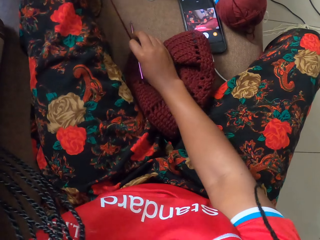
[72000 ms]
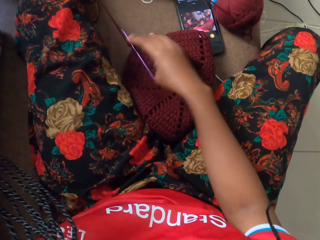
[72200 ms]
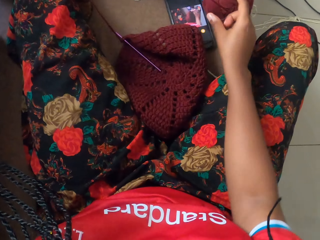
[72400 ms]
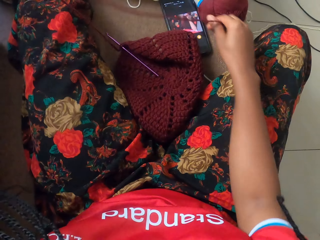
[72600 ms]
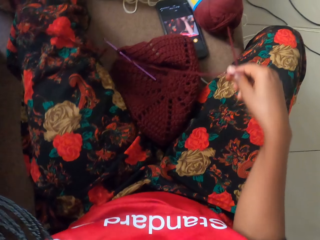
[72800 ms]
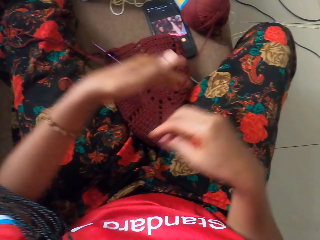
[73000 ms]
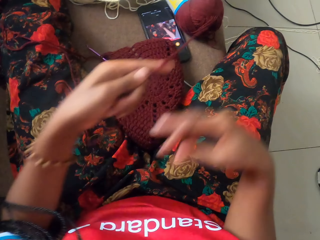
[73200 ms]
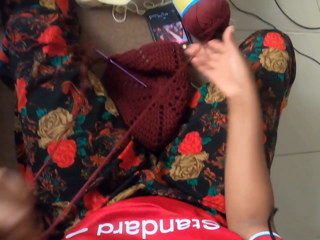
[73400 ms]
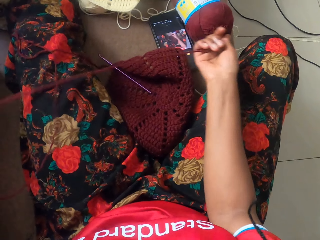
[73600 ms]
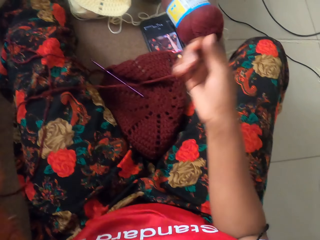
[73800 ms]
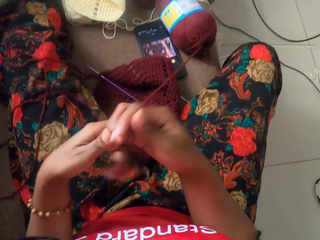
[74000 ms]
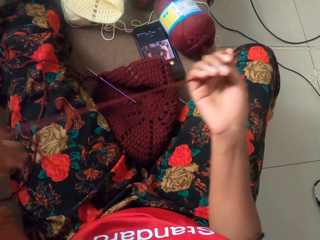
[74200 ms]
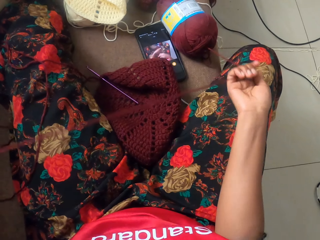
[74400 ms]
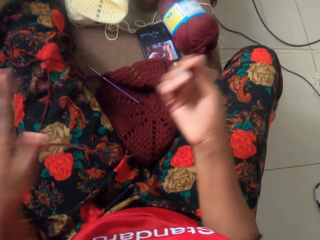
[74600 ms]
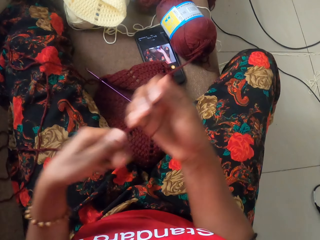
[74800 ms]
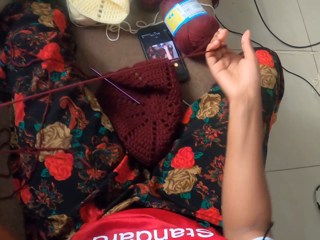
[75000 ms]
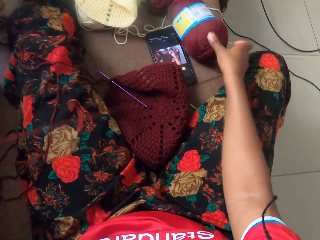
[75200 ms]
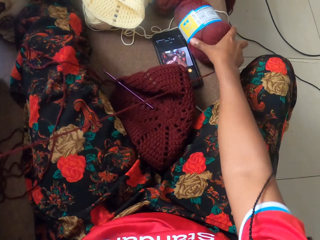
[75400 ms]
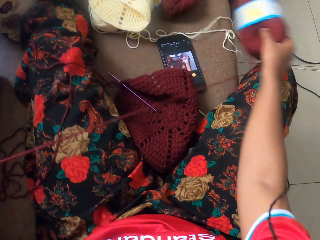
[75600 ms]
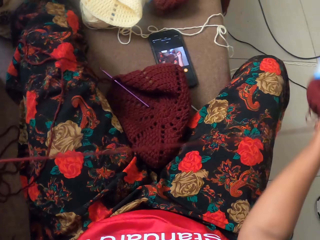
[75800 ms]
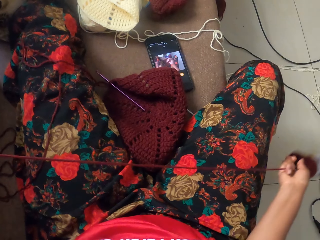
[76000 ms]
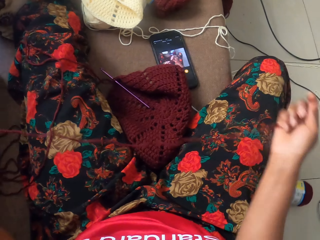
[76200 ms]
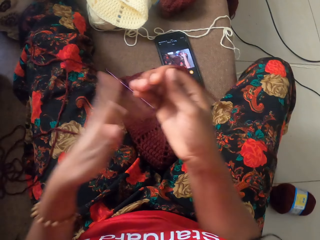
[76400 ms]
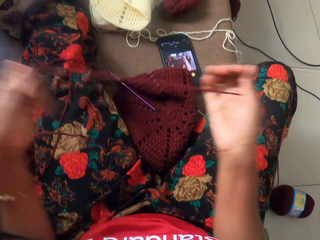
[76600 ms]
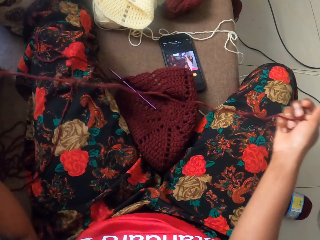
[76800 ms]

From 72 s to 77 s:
The camera wearer pulls out wool from the yarn with both hands. She moves the yarn on the floor with her right hand. She throws the knitting thread on the floor. She pulls out the wool from the yarn with both hands.

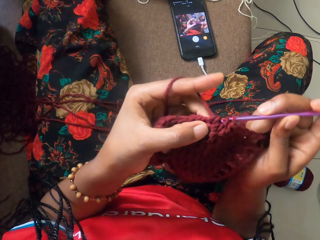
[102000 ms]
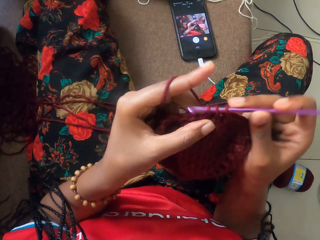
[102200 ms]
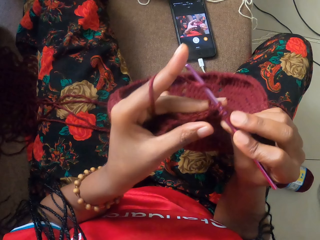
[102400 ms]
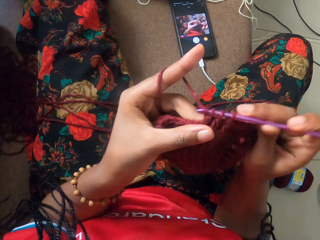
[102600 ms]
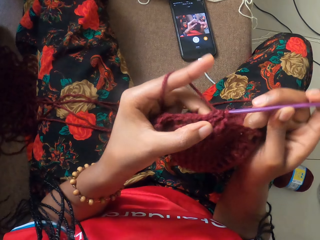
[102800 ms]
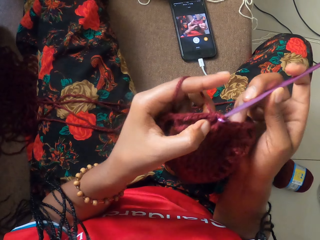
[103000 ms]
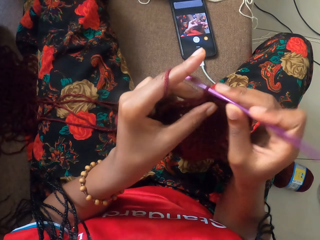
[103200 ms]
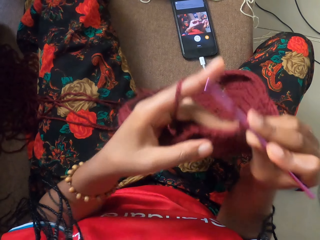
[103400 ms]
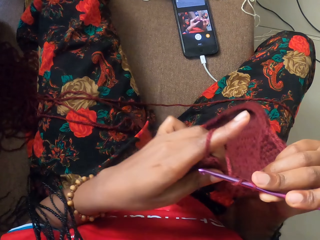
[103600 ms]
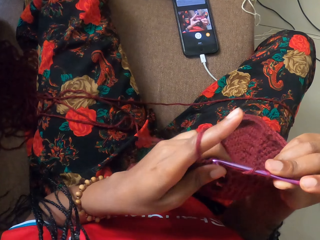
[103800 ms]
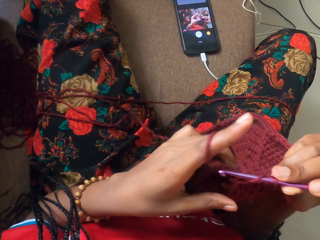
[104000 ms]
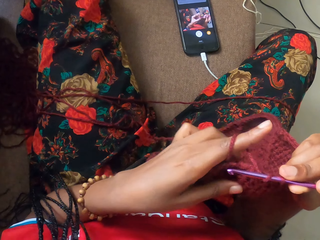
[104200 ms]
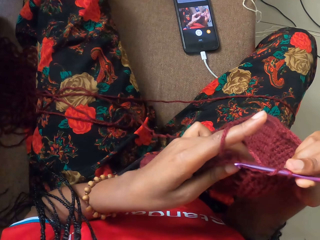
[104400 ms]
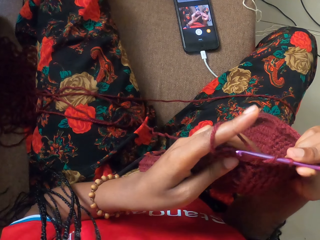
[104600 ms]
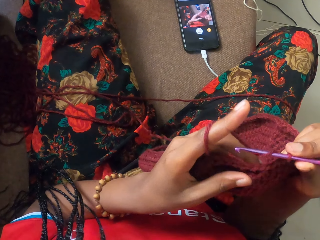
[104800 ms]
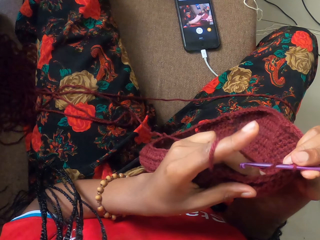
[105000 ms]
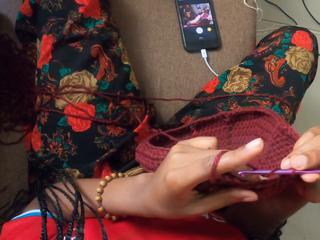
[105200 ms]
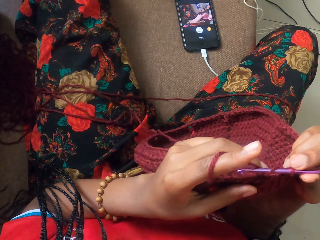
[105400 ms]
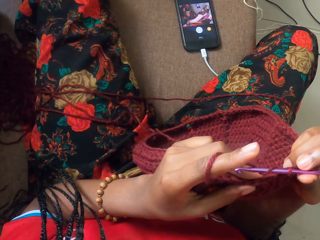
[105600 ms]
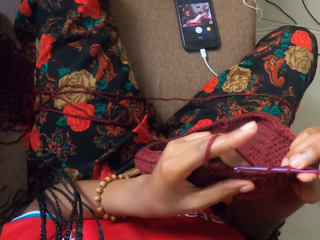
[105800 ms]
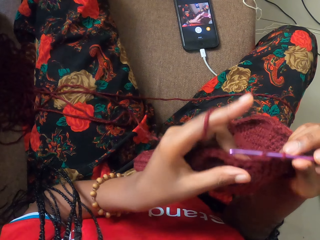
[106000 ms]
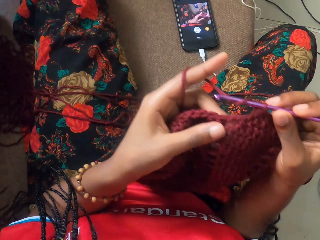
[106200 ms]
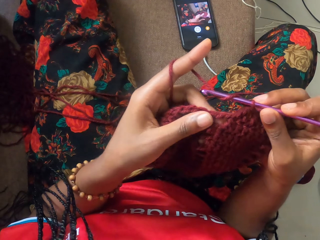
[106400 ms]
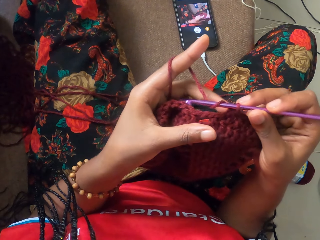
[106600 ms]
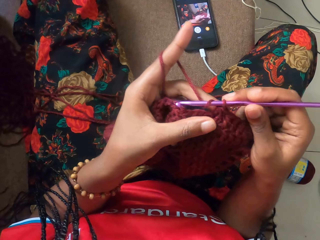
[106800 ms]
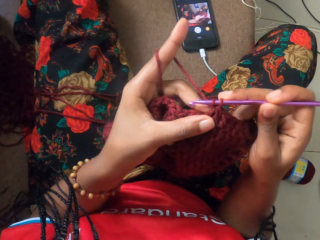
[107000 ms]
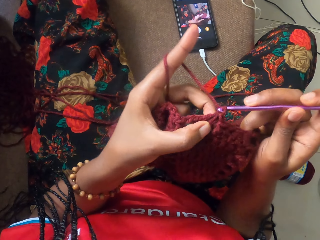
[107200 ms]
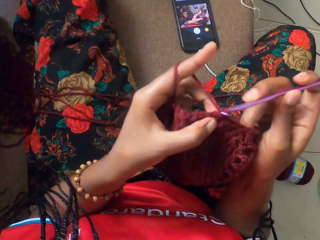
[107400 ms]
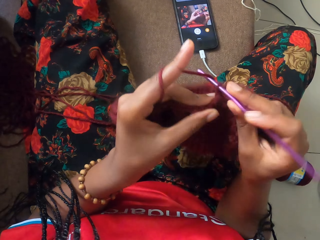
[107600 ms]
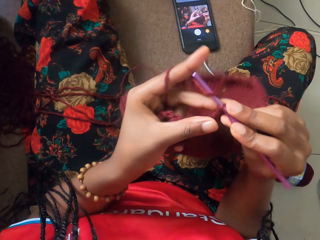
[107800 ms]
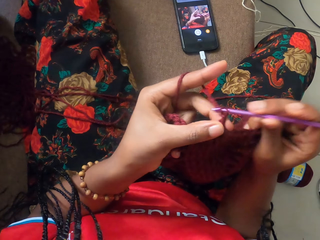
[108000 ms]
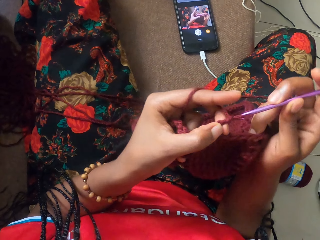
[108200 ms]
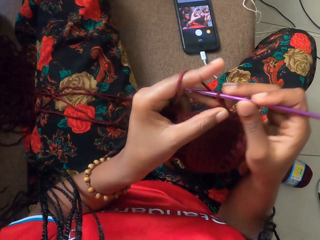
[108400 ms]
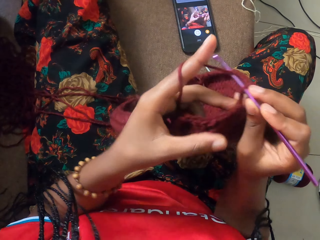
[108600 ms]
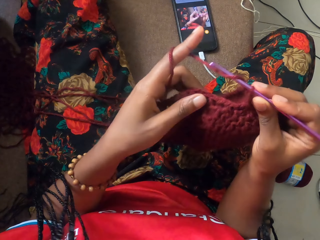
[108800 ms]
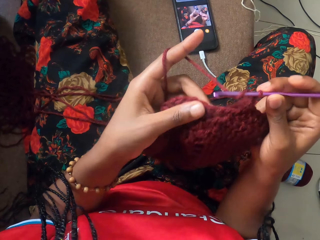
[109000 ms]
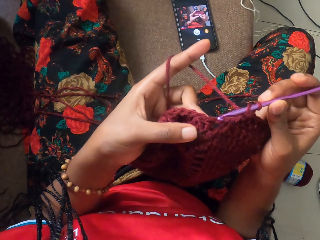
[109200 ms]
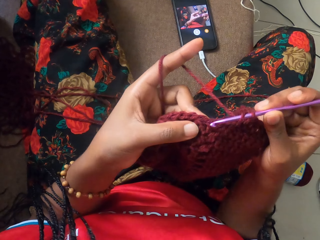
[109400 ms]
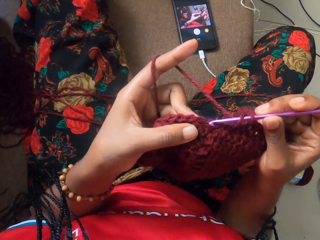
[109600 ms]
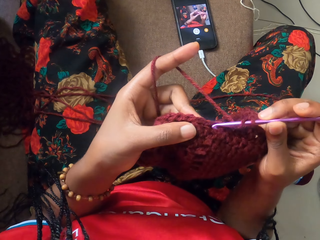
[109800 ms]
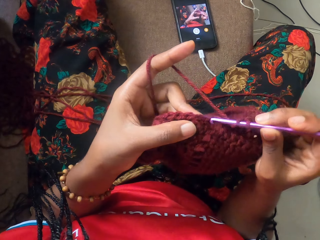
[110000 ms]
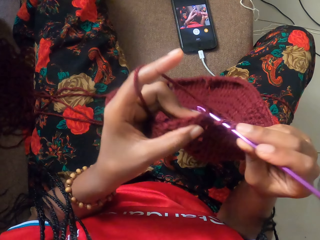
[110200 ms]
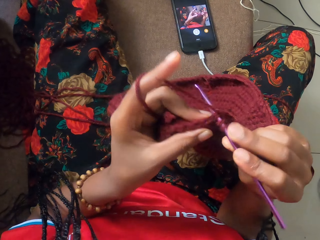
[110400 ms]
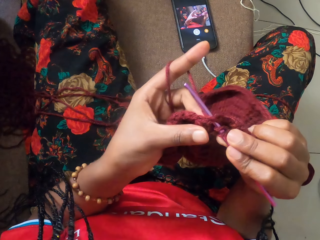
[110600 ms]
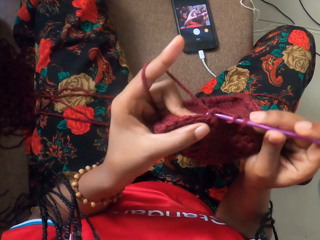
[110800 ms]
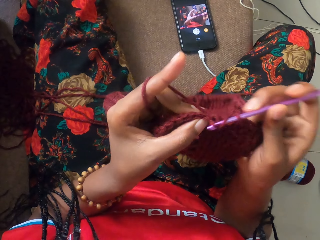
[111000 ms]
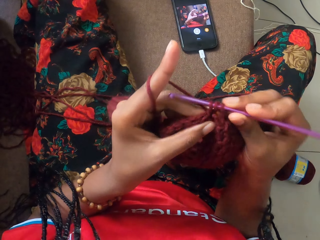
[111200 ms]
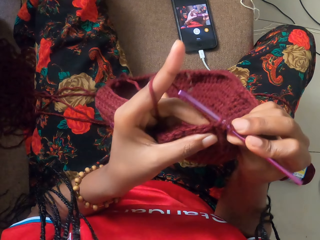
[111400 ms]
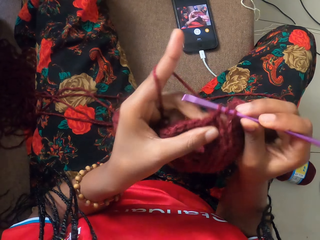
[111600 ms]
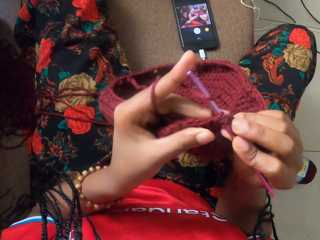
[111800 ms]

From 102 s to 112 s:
The camera wearer adjusts the wool with her left hand. She crochets the wool with the crochet hook in her right hand.

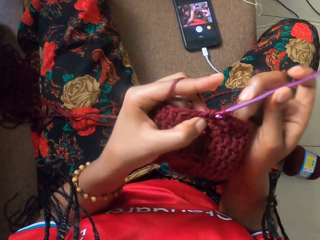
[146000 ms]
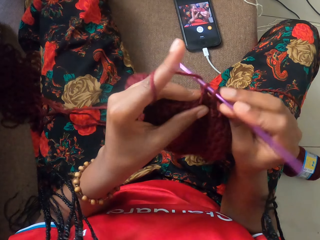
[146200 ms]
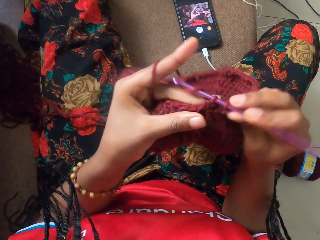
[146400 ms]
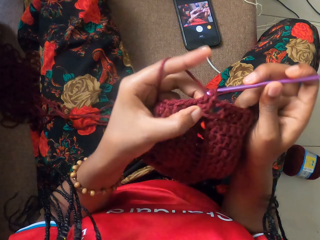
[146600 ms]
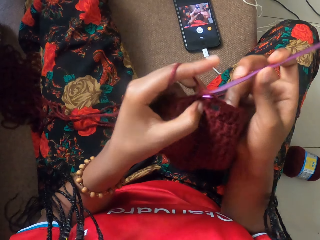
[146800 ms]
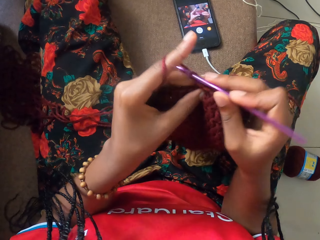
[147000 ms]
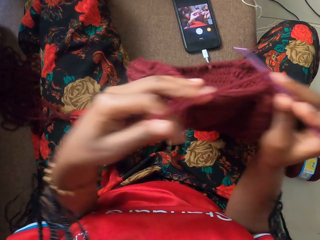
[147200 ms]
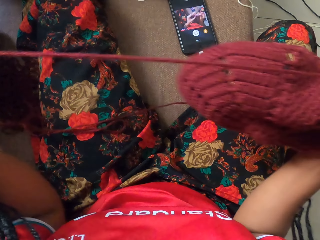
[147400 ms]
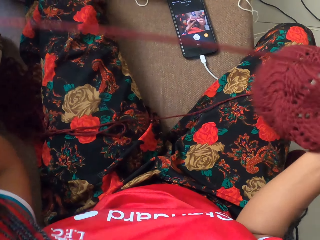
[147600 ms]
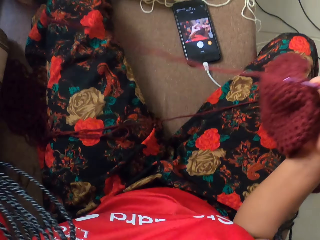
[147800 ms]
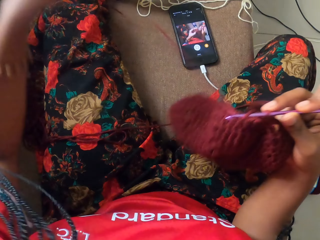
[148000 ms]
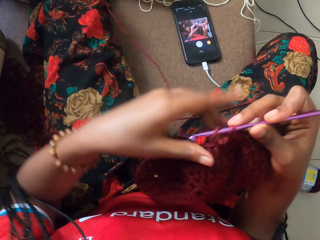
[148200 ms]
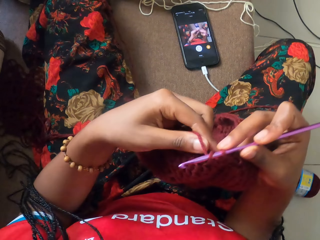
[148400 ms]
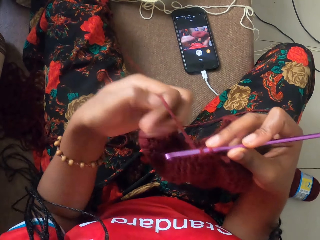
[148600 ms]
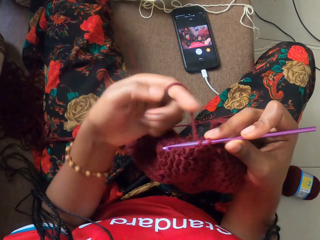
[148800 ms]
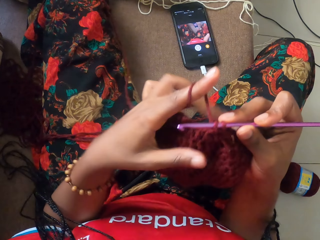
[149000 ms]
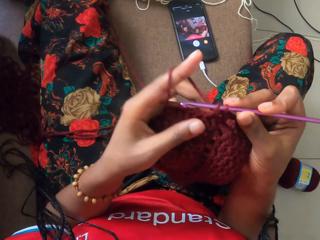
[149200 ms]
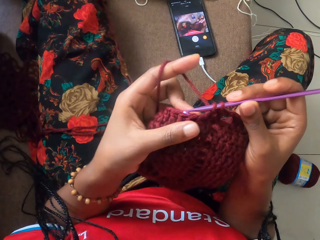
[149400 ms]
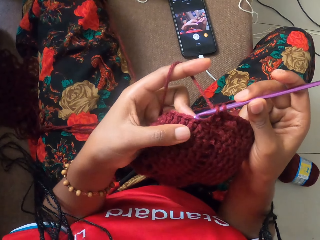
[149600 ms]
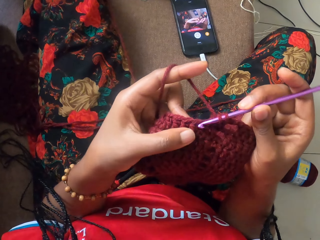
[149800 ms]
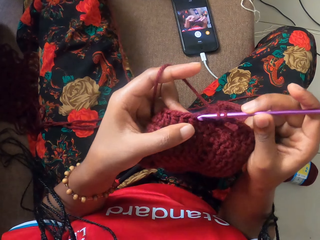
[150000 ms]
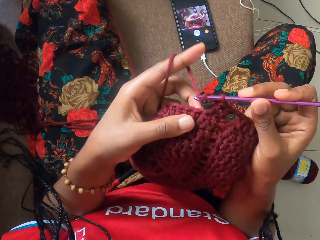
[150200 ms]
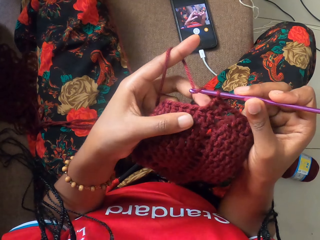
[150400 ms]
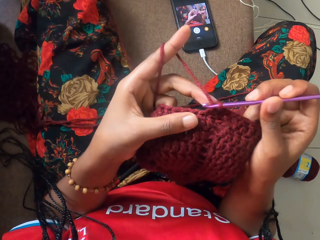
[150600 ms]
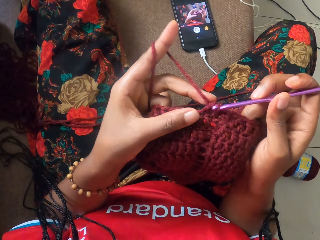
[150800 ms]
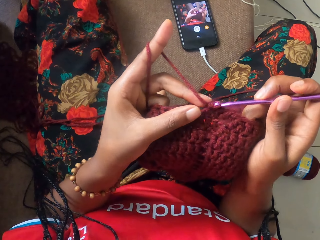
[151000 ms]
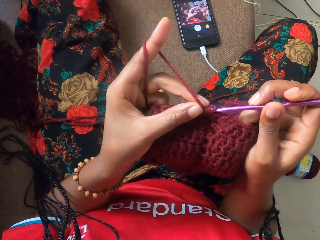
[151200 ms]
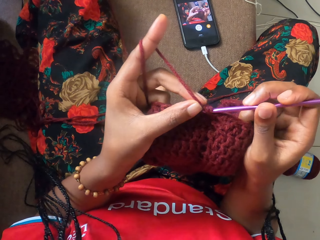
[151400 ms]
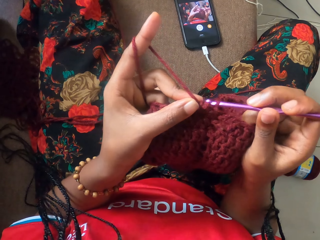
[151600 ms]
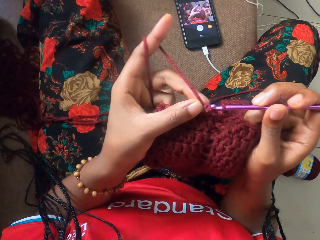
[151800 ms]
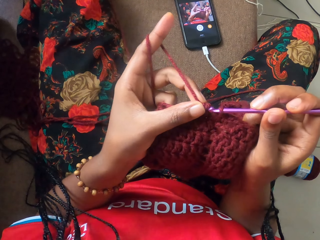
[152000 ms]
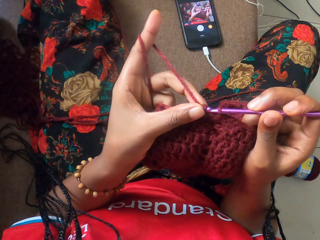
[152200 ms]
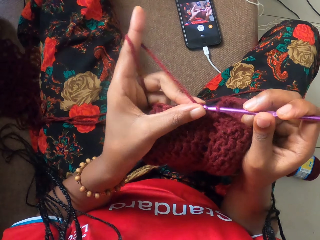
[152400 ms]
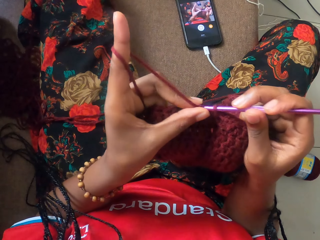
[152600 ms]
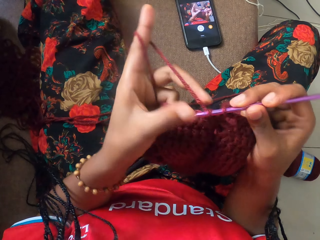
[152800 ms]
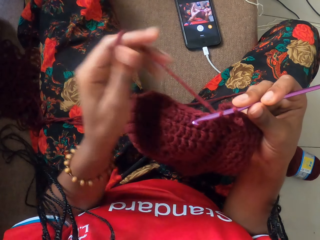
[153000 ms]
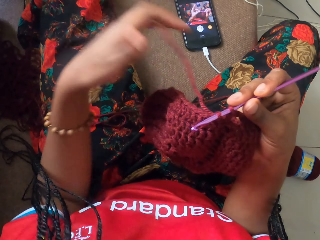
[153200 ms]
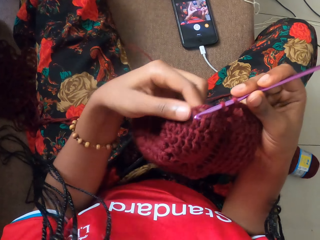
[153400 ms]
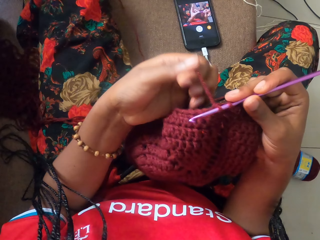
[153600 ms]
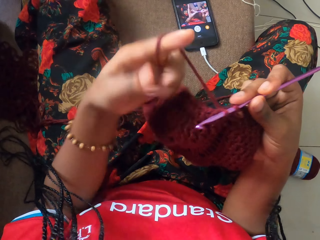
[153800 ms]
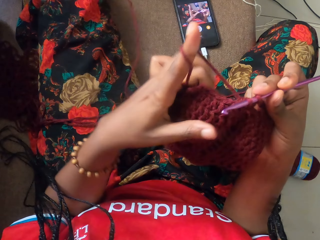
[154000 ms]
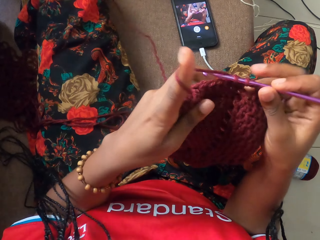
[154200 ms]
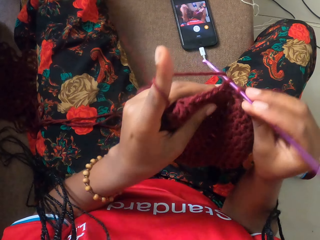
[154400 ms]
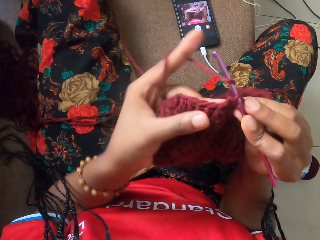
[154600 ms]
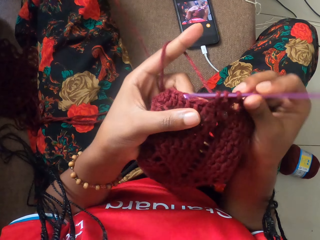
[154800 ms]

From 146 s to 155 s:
The camera wearer adjusts the wool with her left hand. She pulls the thread. She crochets the wool with the crochet hook in her right hand.
